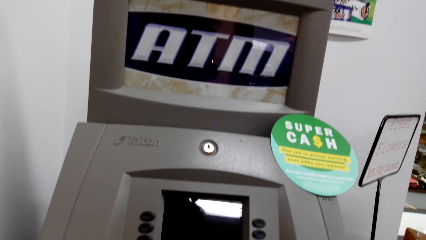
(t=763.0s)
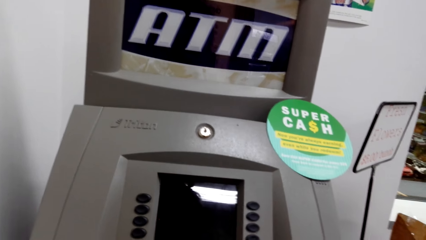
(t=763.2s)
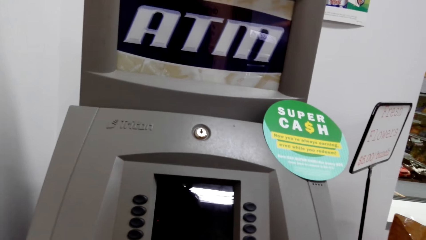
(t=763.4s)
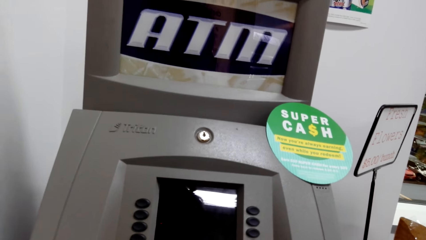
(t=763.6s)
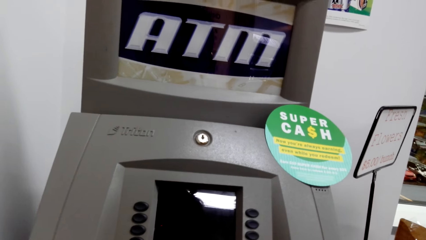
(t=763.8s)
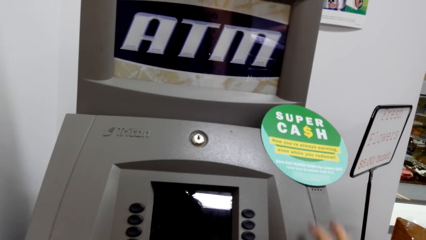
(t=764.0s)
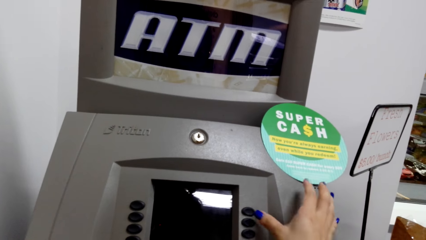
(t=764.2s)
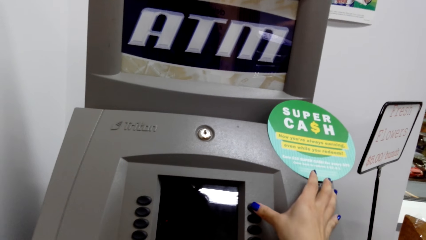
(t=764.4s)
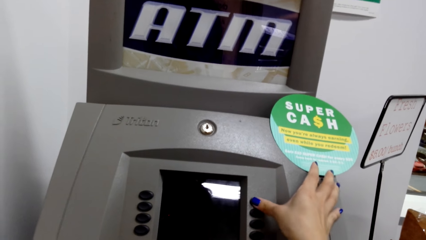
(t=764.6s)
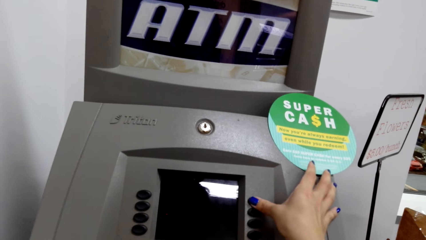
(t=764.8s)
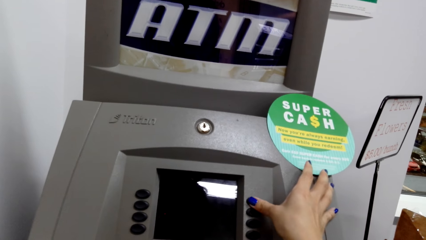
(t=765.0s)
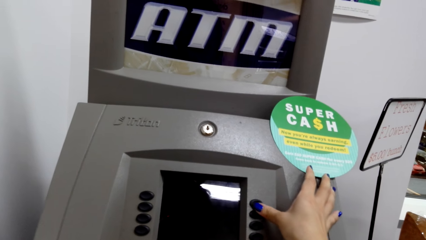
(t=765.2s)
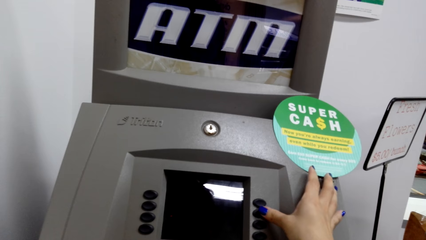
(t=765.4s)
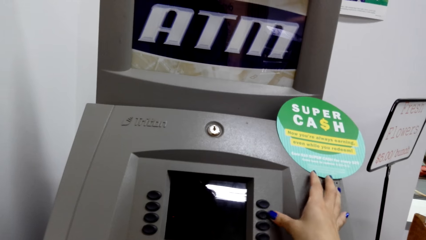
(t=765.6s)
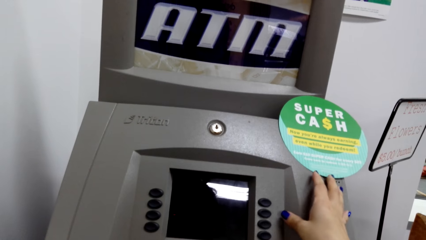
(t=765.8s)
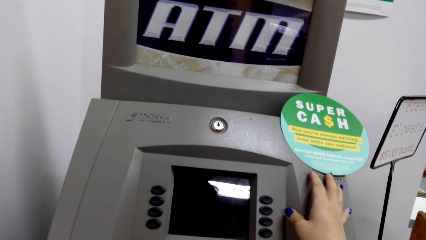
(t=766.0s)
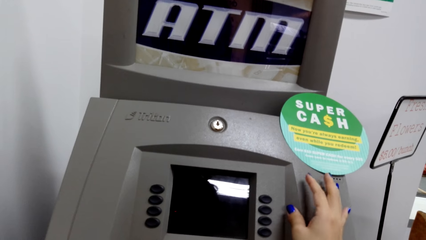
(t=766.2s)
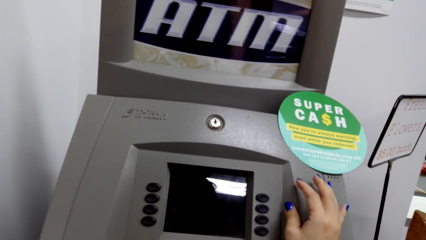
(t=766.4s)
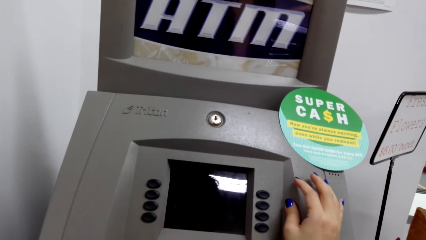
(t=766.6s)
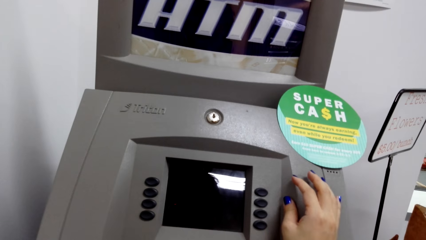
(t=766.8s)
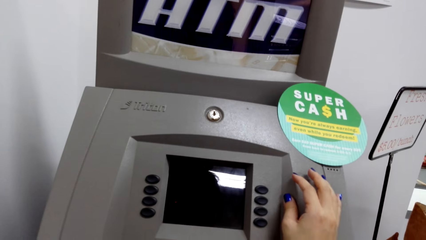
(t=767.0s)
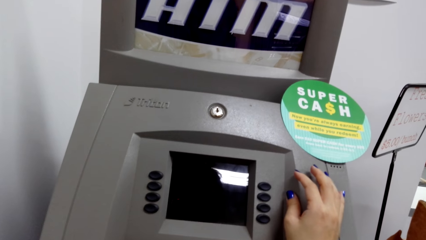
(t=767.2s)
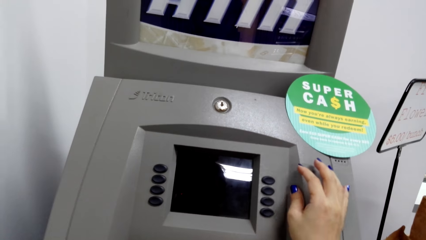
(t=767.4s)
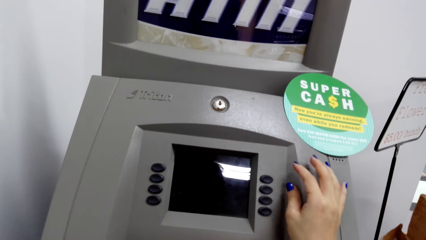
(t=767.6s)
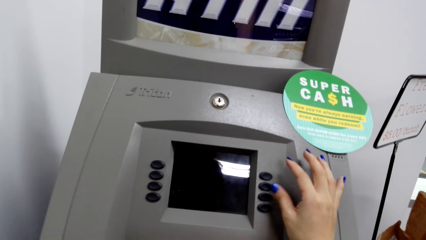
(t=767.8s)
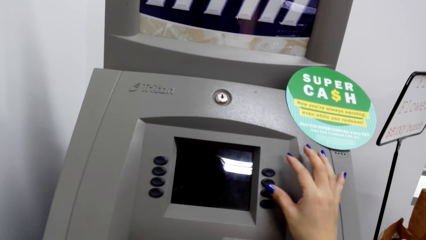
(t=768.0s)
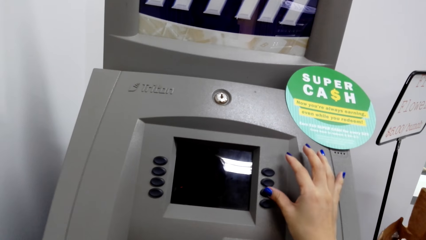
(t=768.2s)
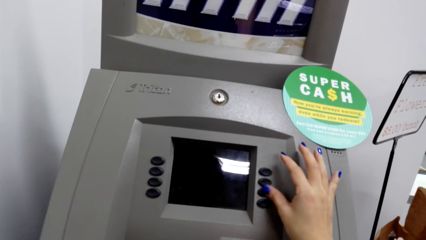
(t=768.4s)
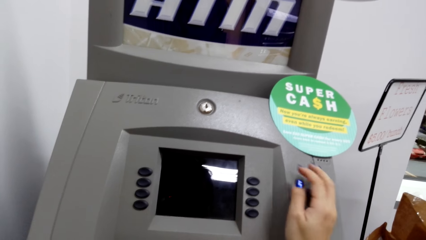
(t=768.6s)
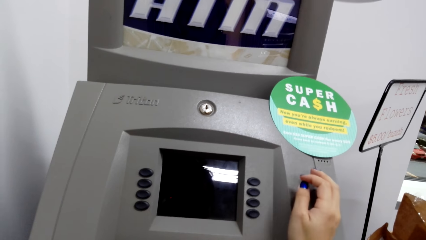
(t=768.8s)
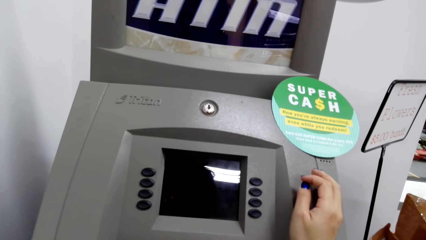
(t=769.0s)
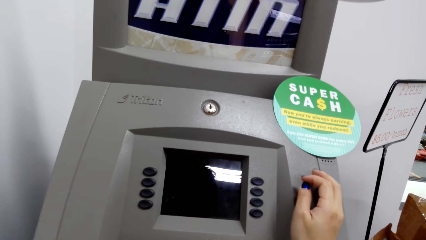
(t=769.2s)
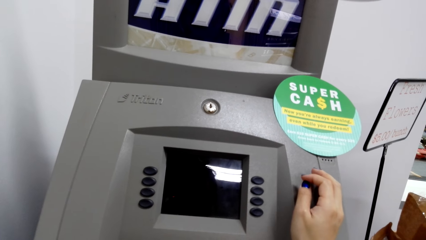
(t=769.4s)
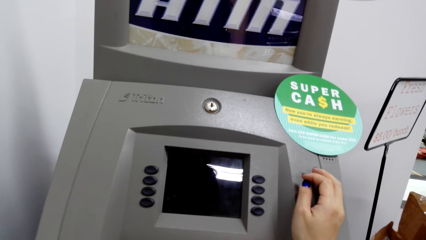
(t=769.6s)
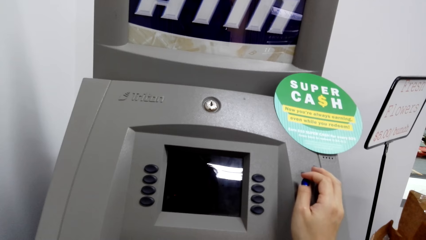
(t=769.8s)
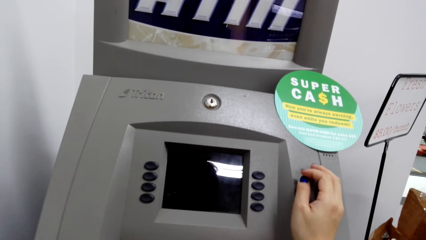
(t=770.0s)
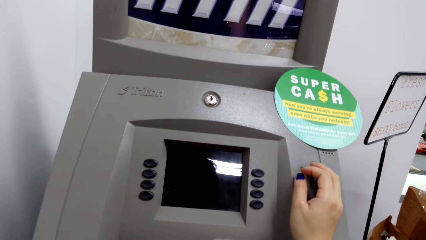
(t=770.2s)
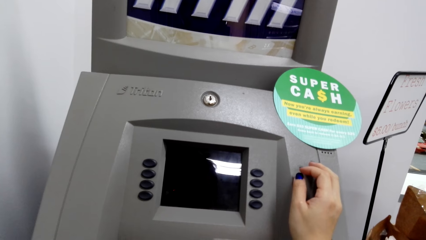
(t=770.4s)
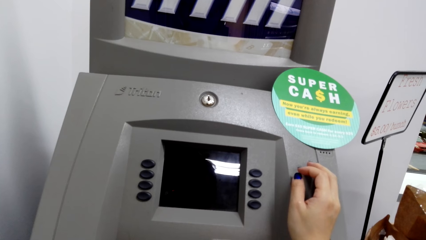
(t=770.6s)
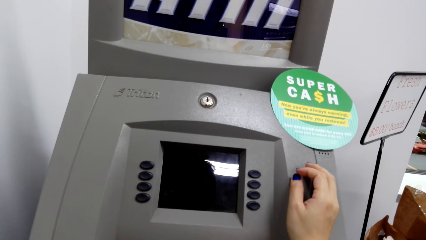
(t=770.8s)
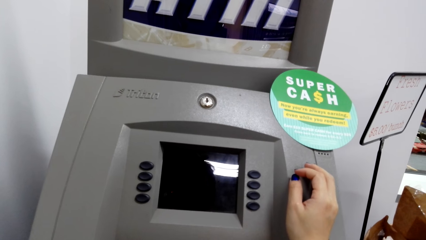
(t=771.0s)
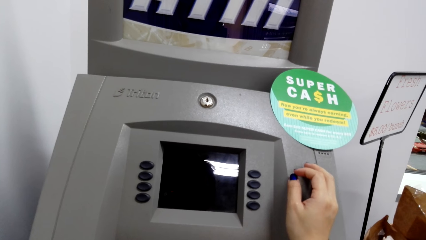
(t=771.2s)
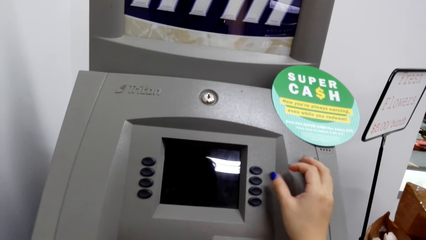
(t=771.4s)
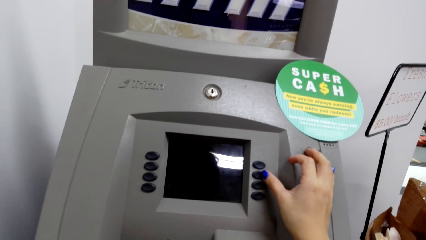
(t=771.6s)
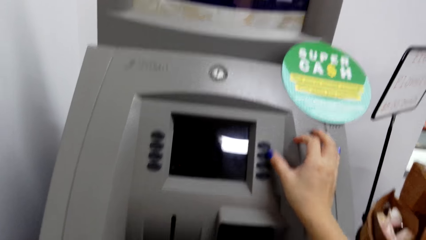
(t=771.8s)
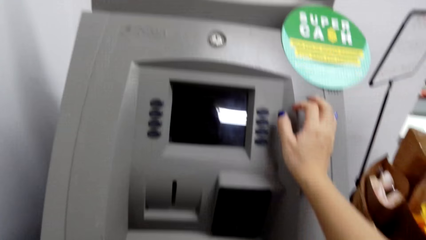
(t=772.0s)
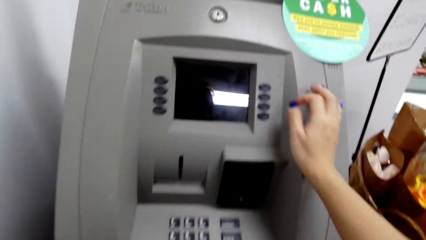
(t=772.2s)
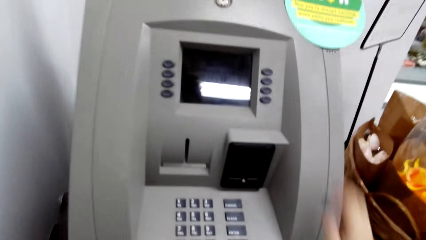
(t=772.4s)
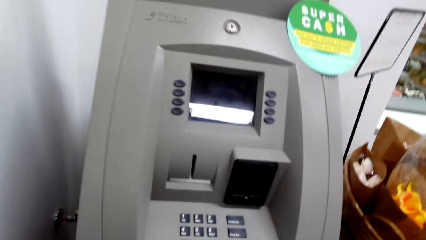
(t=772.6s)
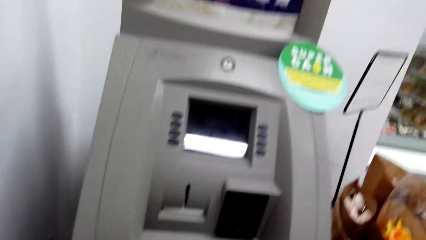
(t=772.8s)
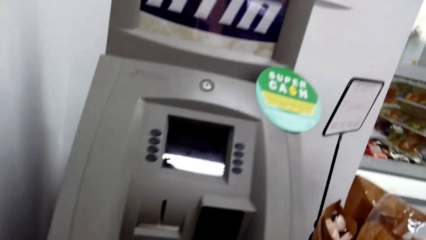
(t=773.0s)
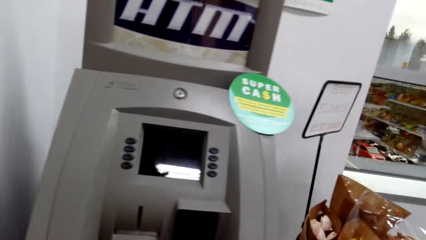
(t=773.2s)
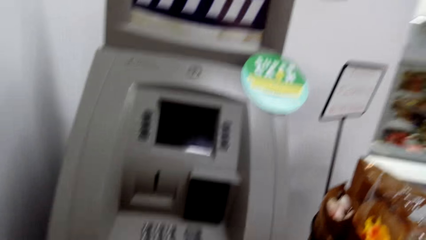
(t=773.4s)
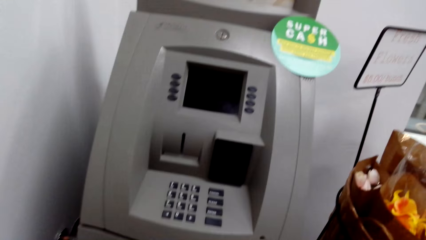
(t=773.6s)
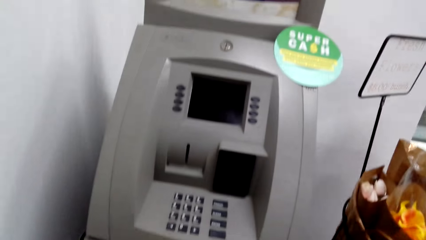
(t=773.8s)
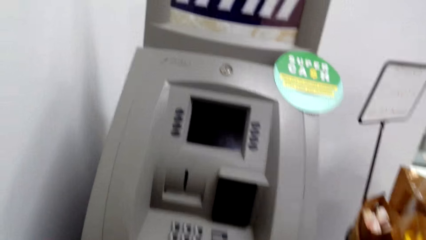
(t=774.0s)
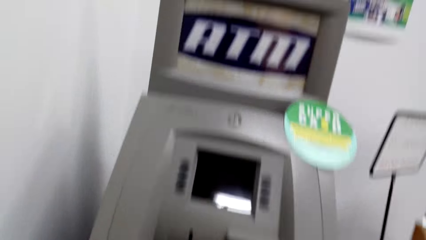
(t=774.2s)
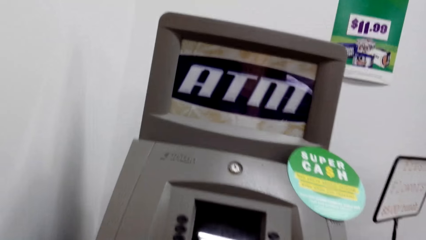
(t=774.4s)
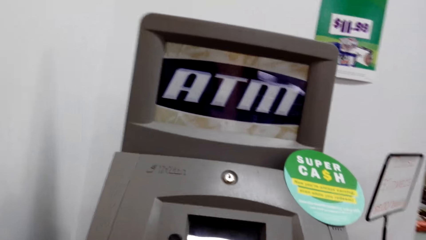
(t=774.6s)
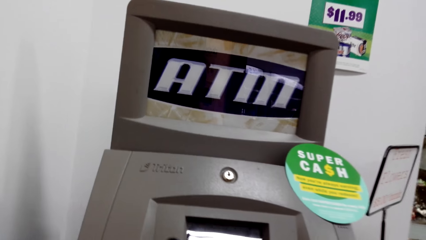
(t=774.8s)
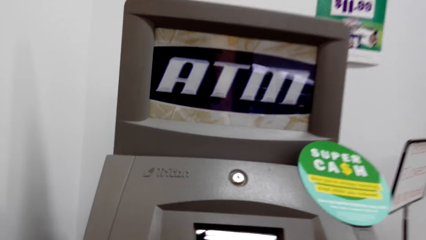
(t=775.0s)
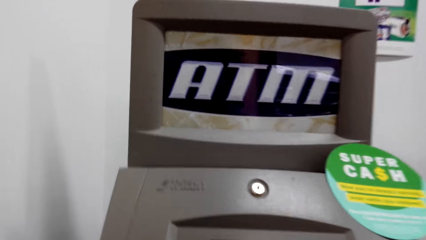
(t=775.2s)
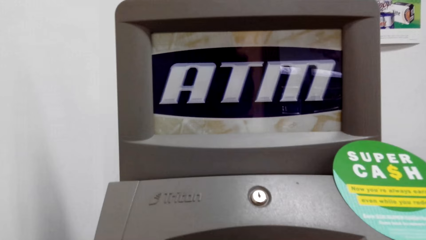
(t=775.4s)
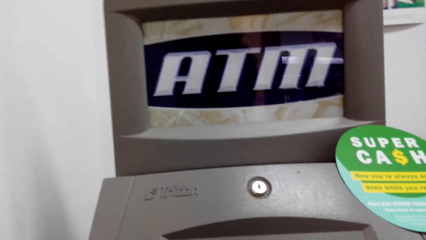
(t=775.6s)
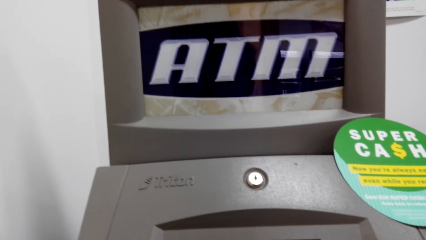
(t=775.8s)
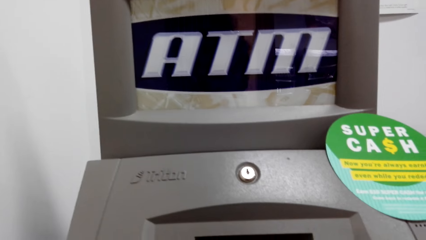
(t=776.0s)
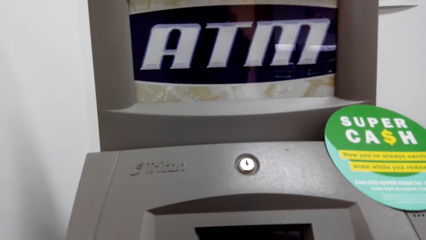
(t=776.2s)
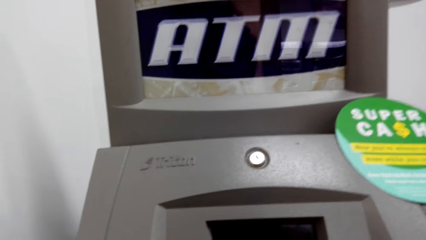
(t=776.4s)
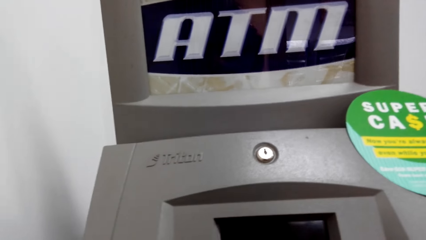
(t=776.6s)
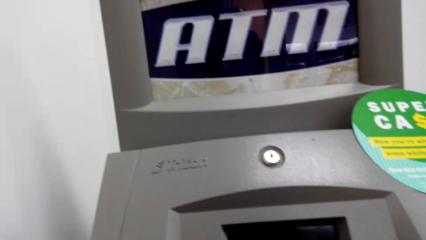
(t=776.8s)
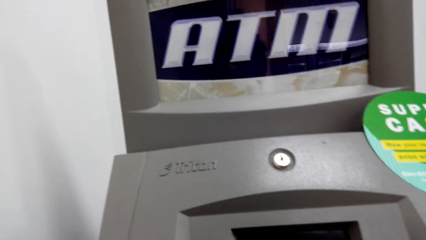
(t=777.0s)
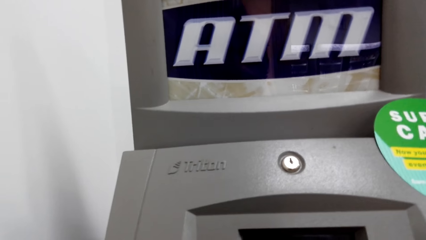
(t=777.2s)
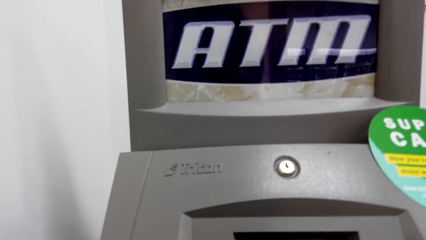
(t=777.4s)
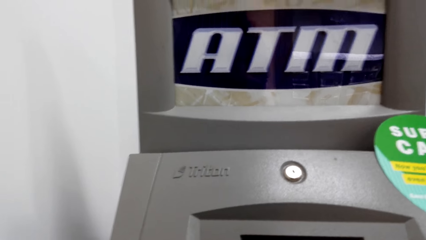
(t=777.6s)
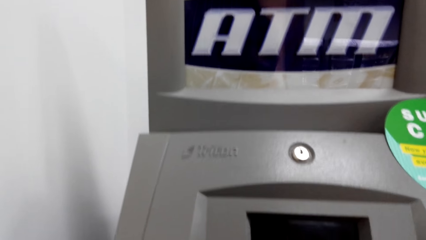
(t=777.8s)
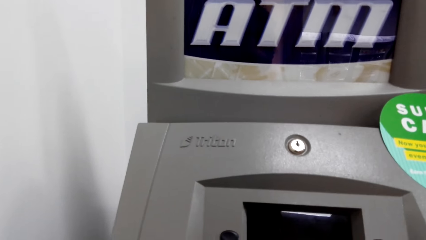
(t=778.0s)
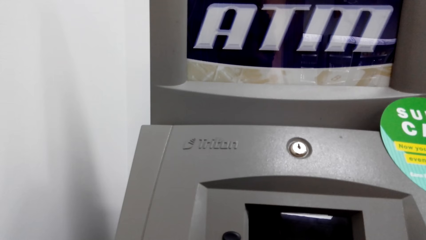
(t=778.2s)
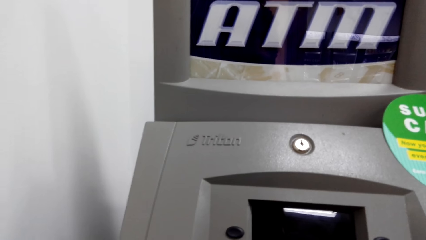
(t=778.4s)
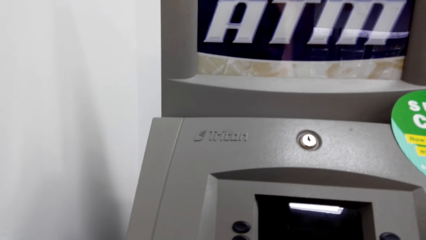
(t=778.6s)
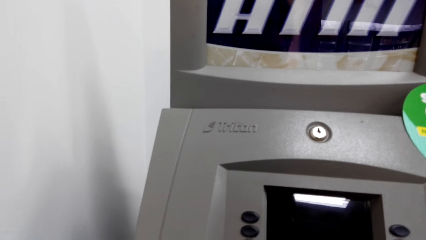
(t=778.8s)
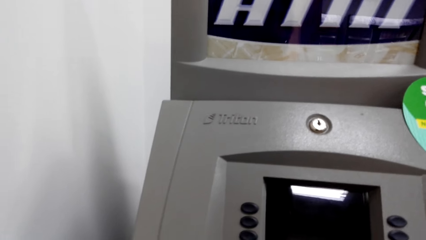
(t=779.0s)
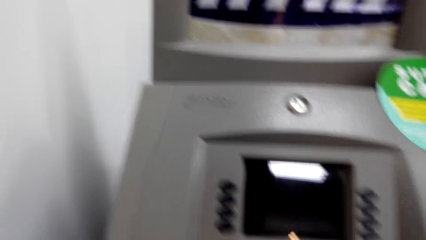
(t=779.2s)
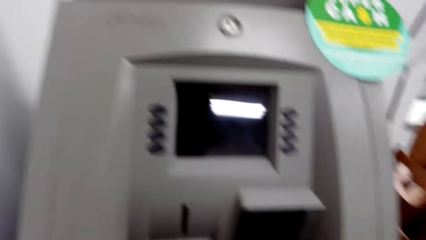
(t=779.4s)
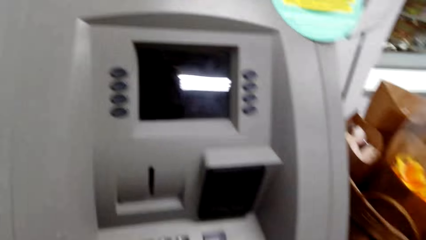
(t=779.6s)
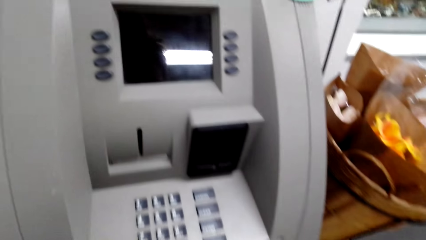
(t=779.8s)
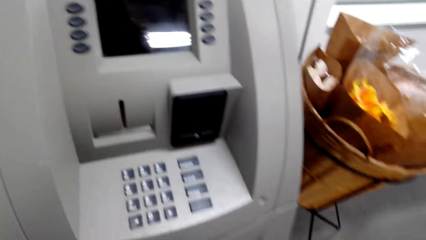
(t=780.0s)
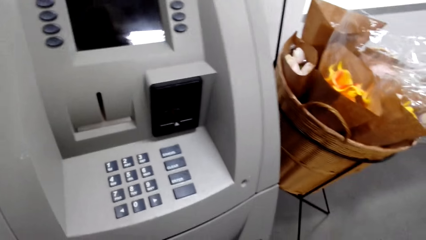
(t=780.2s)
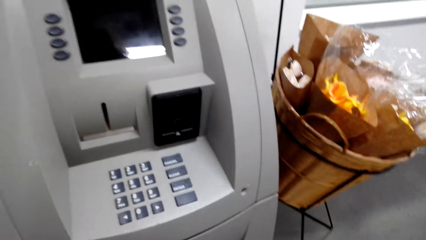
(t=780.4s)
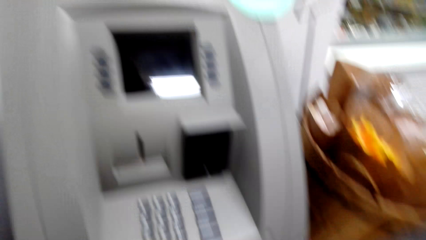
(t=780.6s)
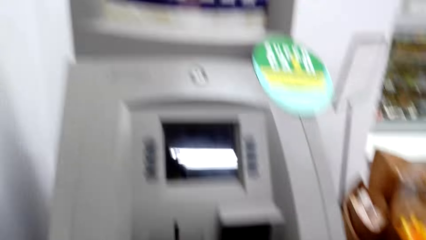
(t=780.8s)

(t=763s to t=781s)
The camera wearer operates the ATM machine.
